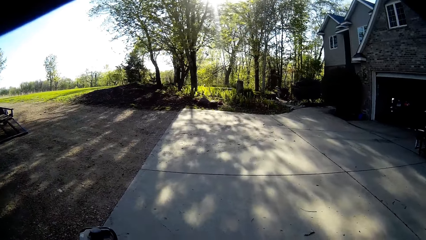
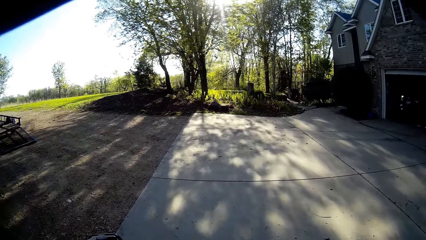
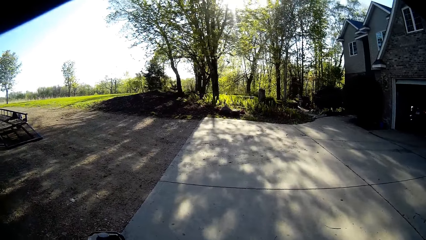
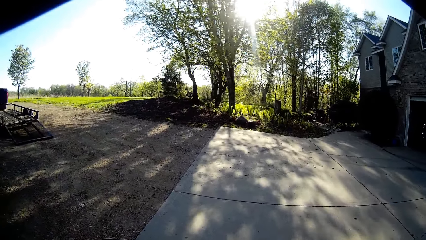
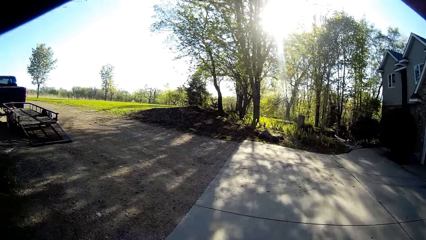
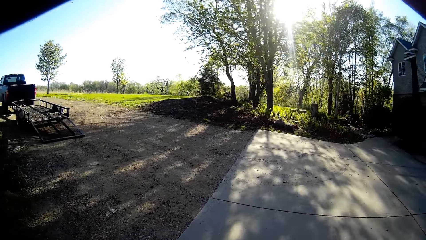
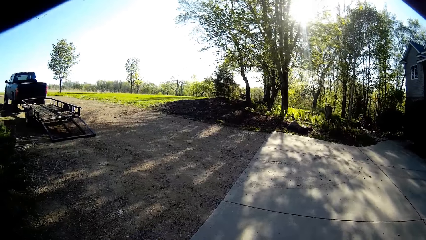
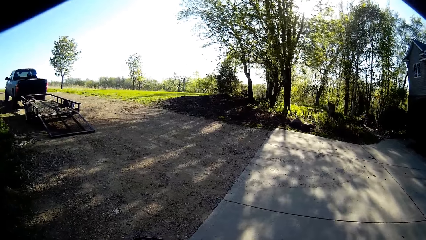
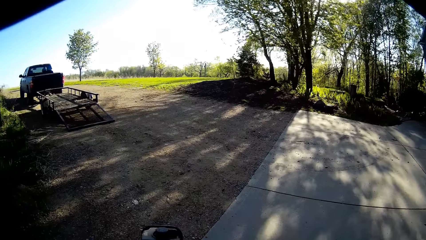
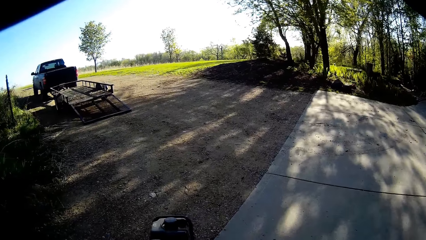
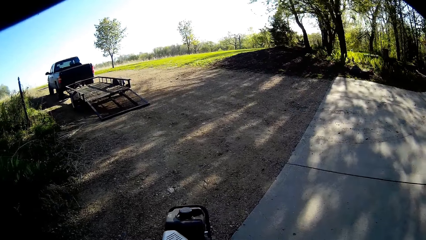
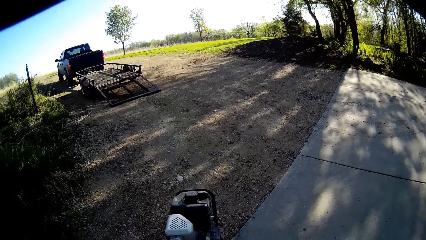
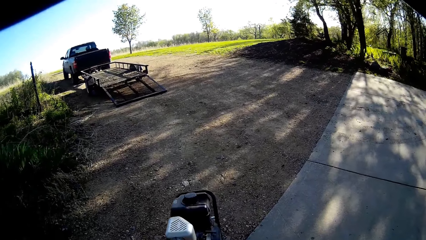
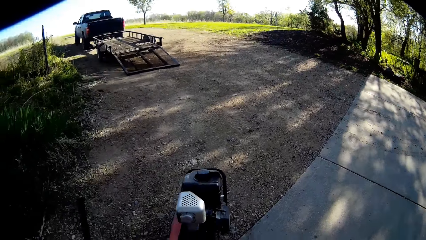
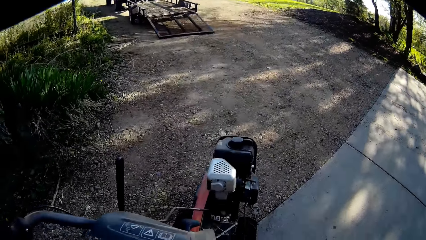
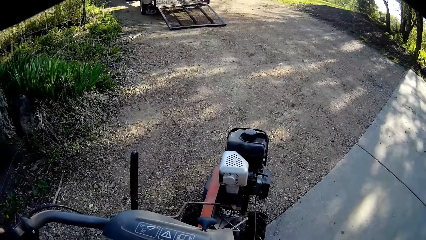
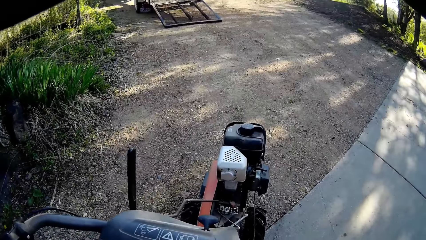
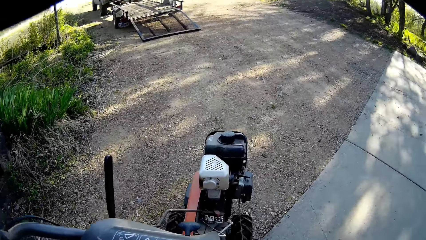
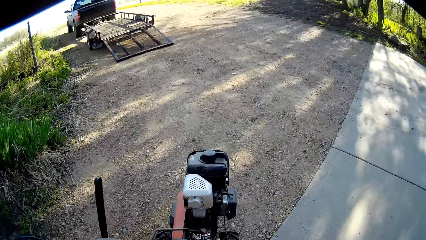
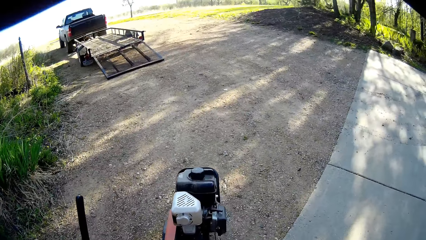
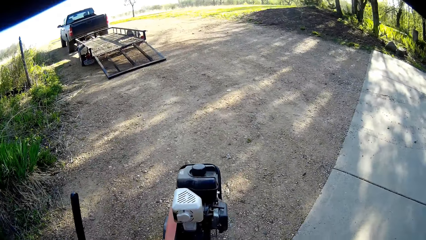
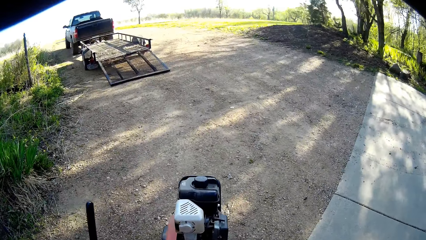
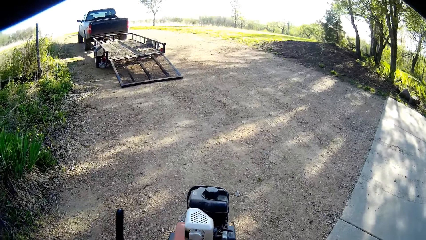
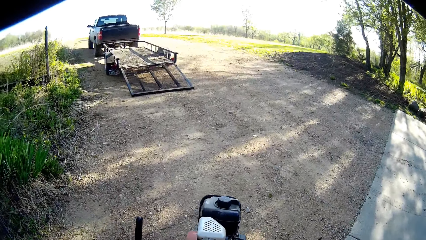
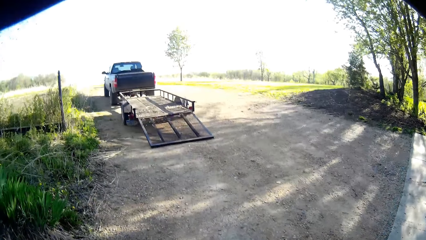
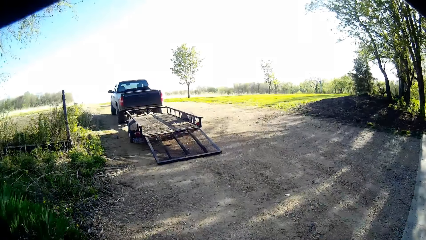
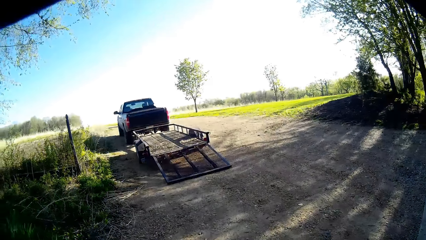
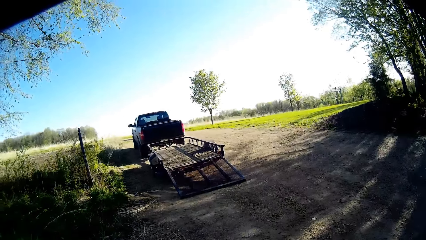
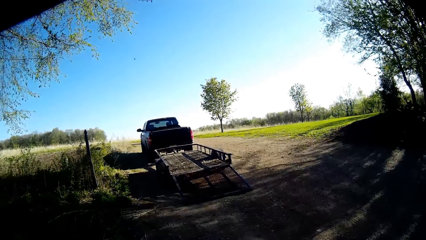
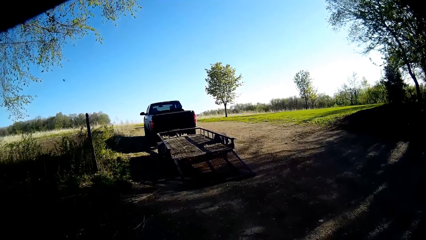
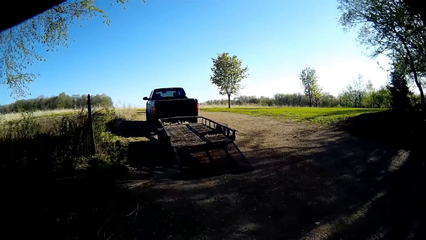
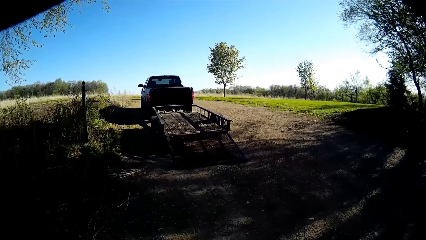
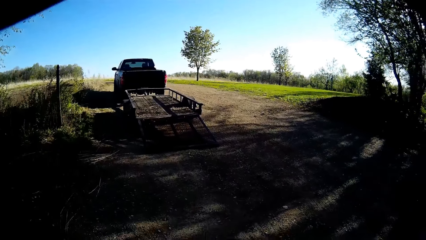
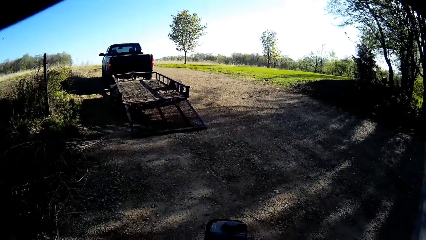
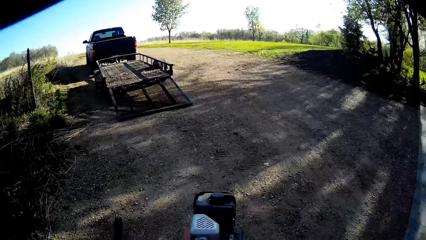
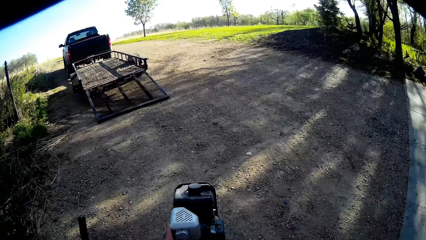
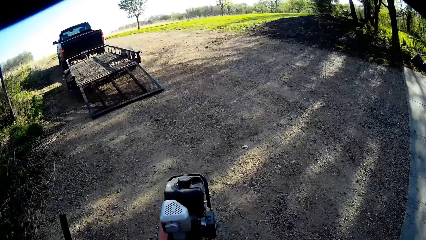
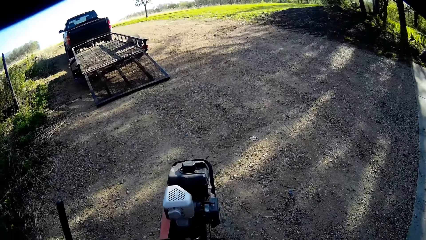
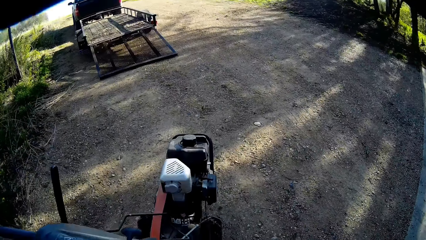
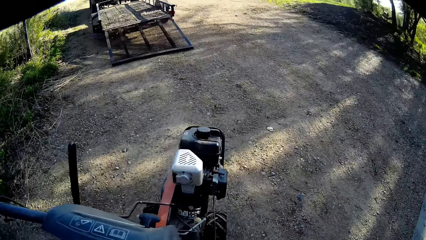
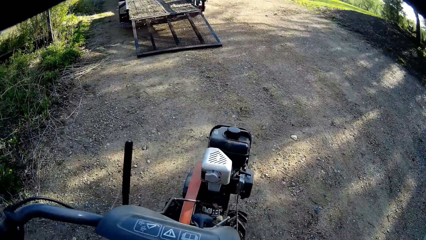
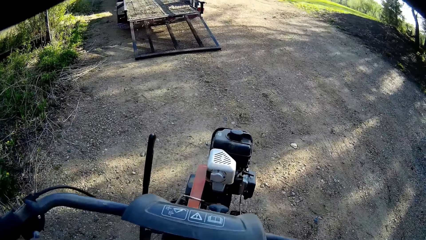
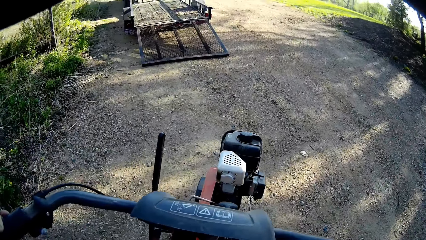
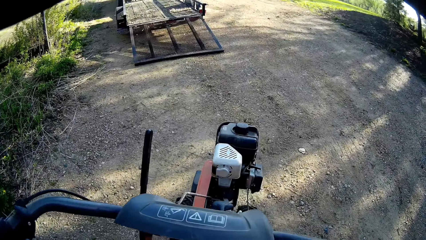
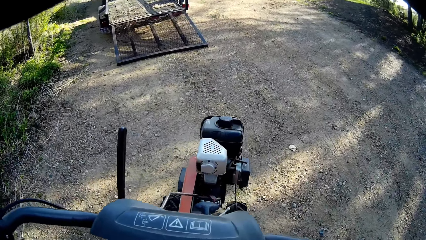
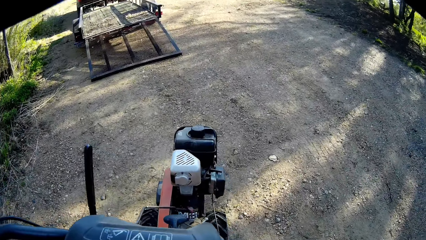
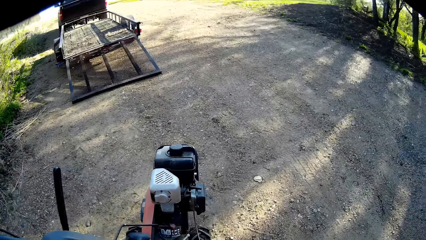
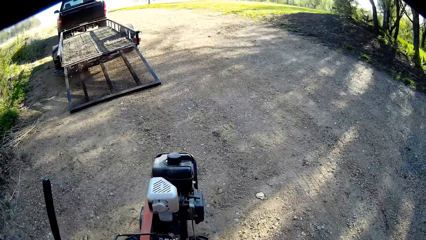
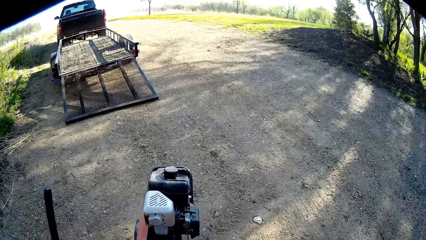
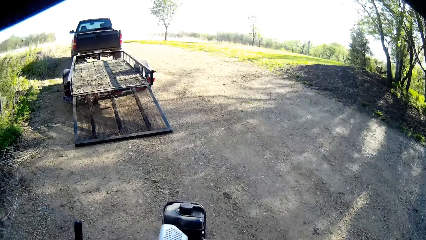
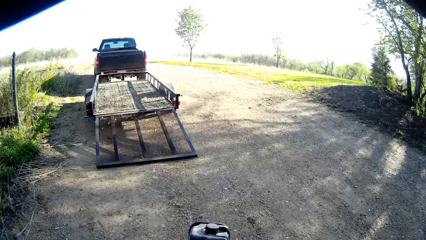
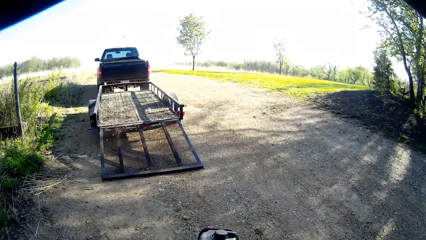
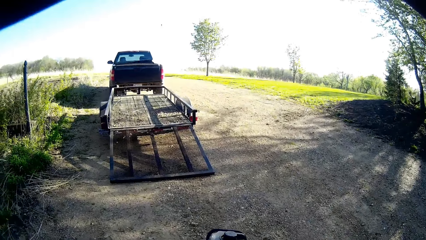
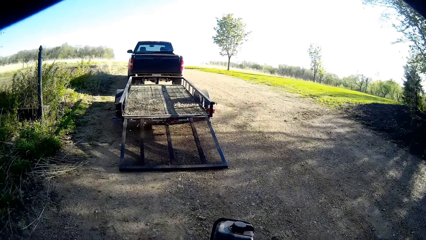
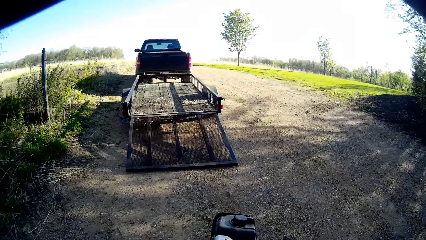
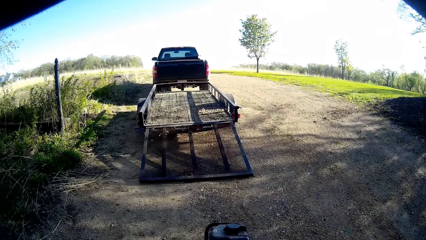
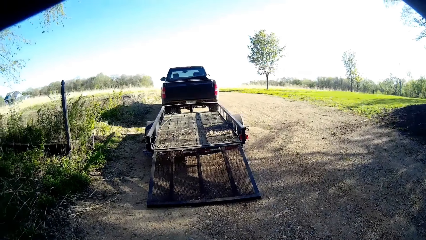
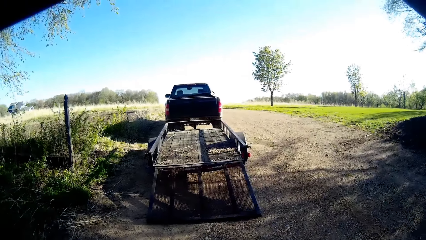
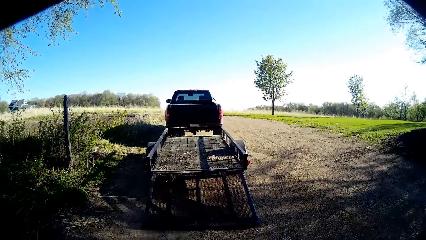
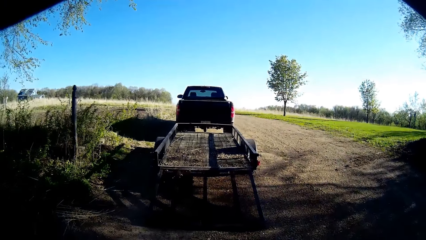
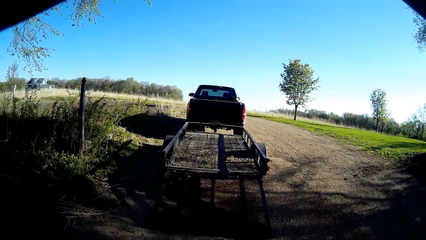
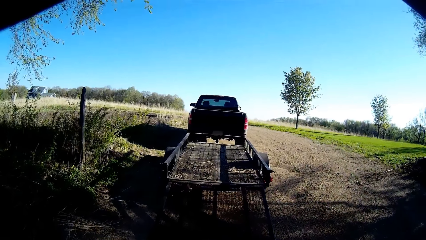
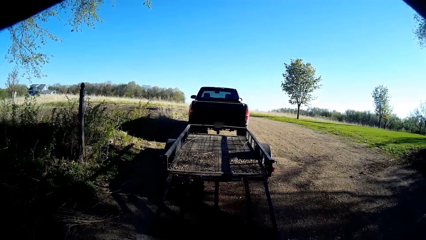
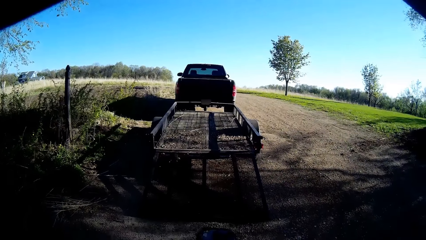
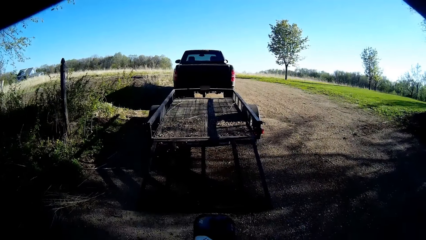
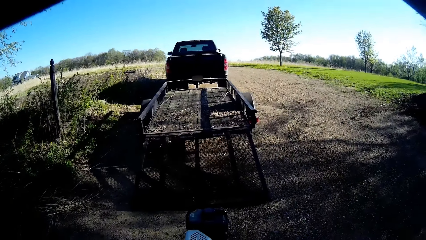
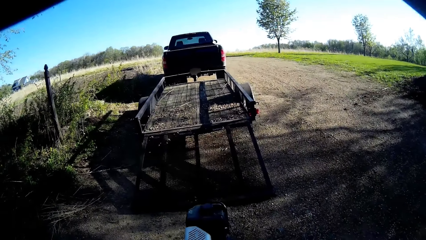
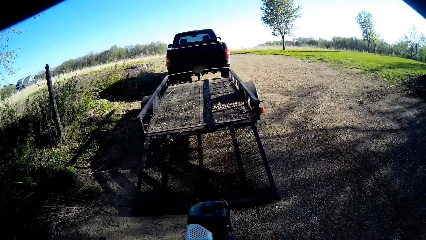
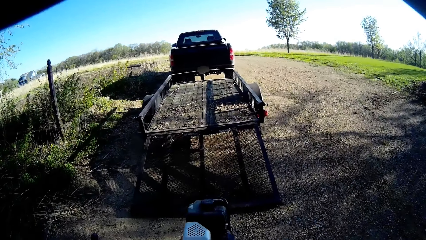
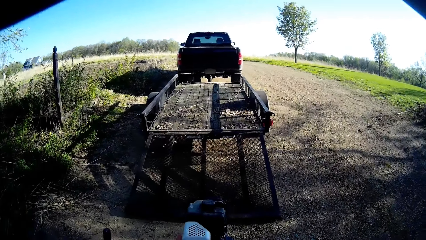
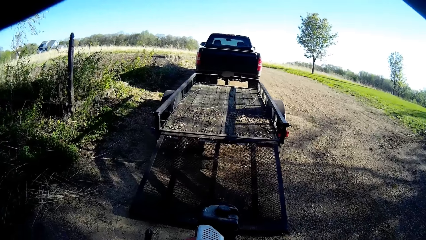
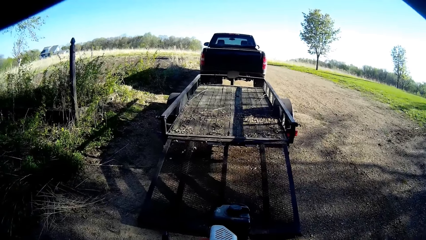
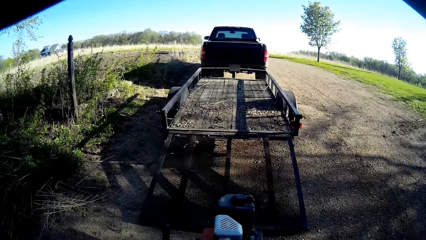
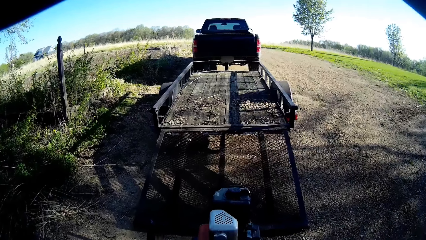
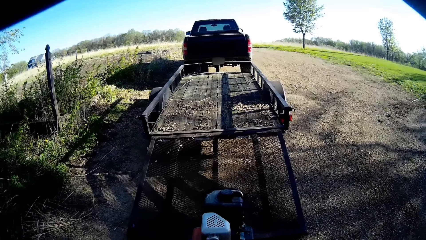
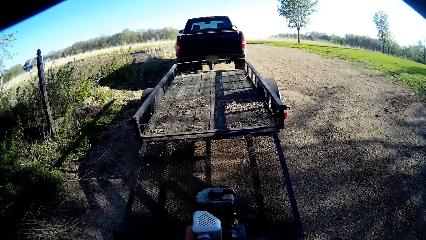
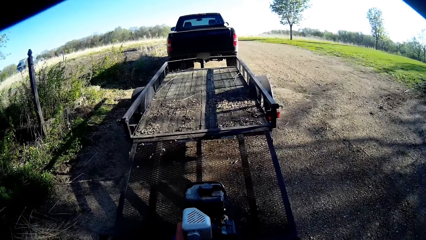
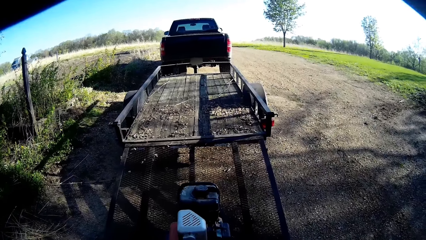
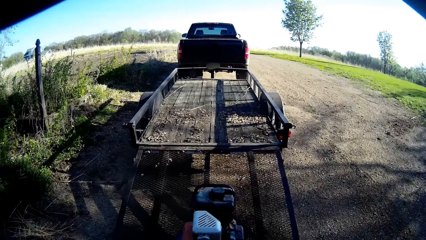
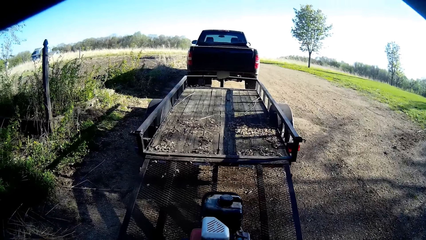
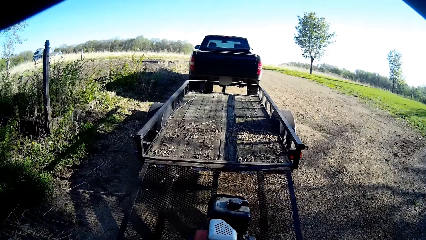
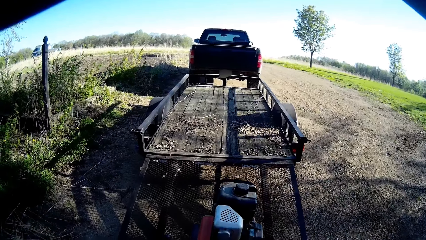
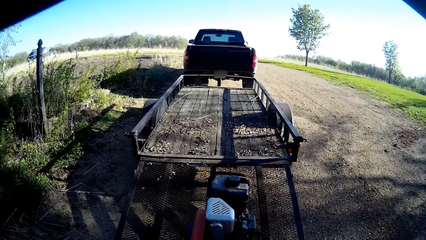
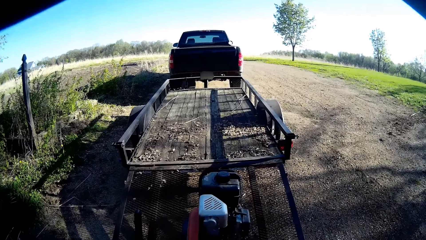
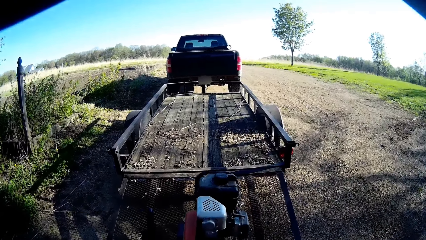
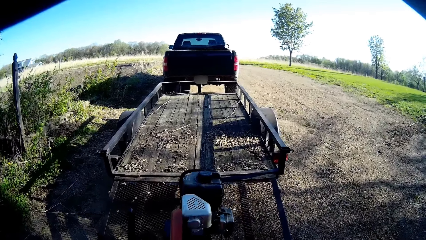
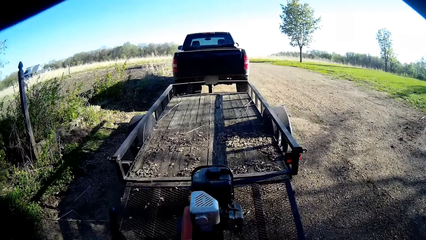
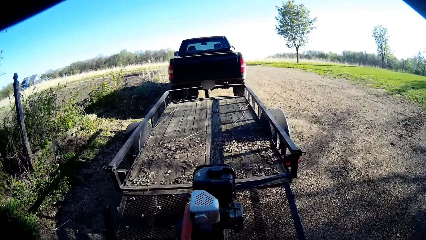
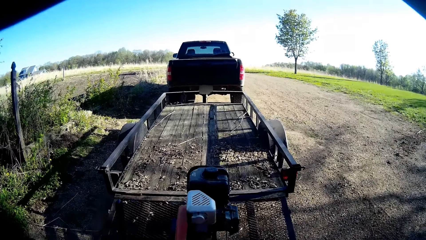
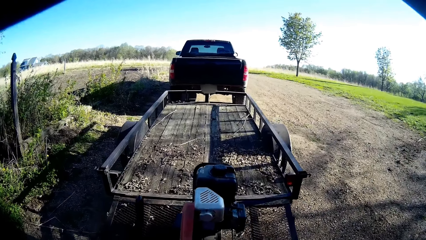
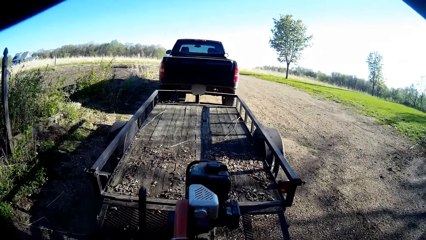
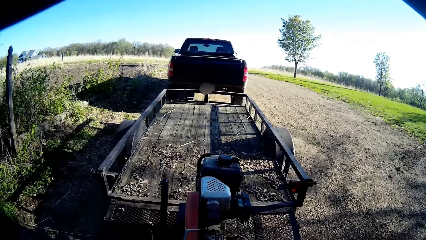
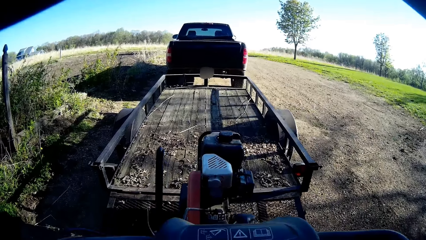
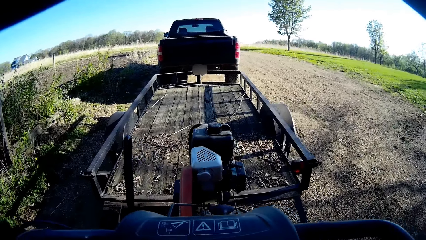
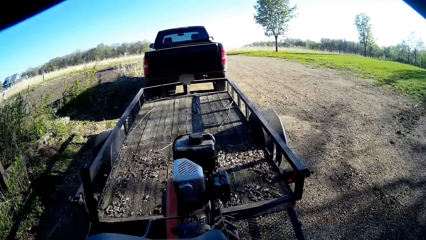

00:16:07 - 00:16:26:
The camera wearer drives the tractor on the truck. They haul the lawn mower over a pickup's cart.
